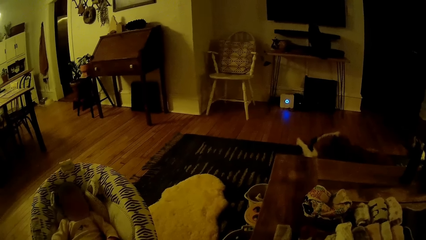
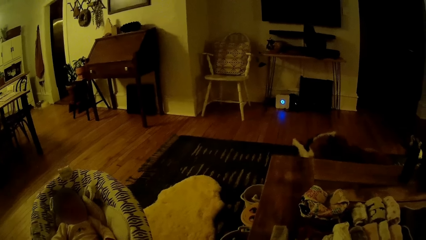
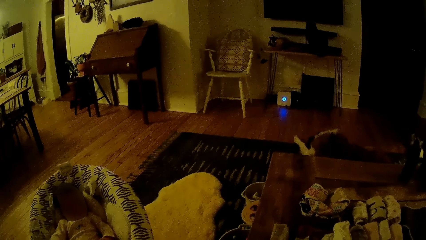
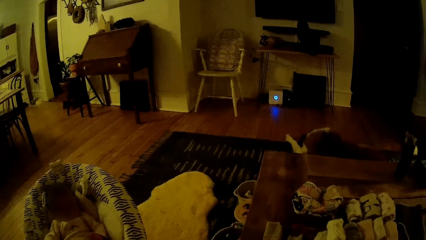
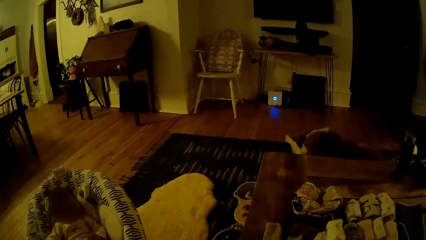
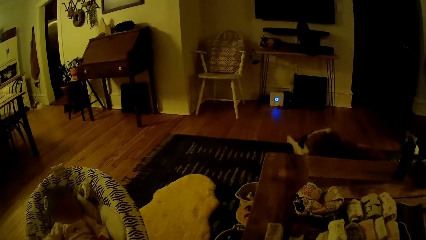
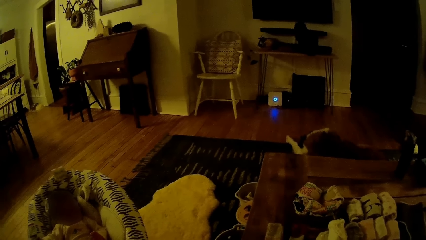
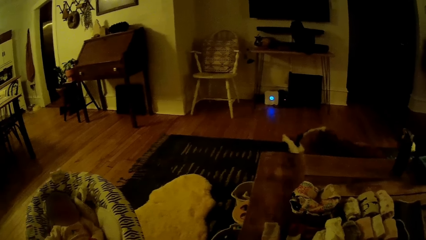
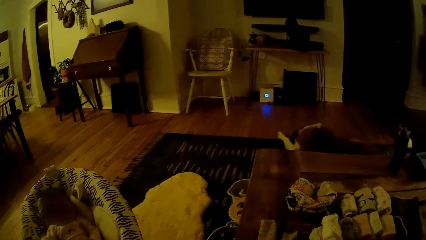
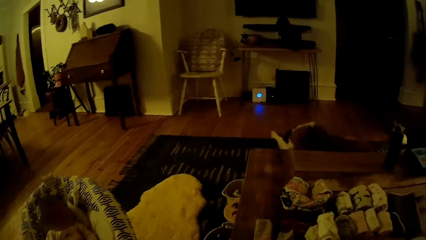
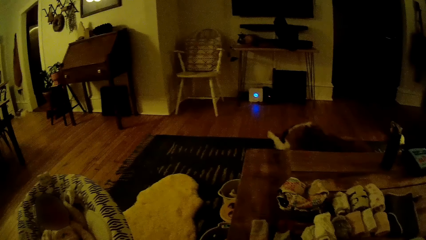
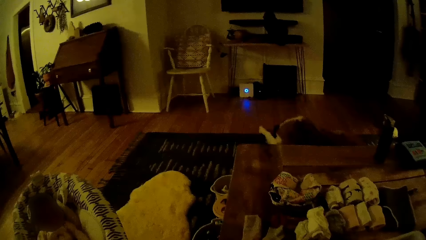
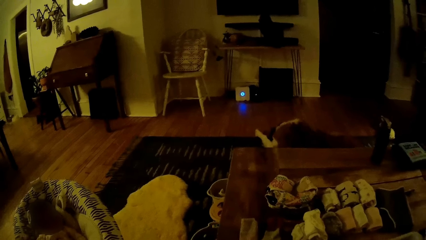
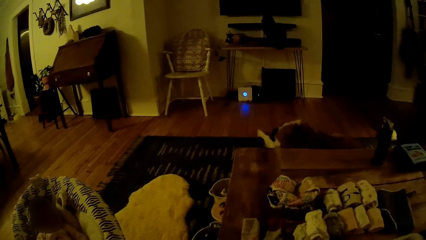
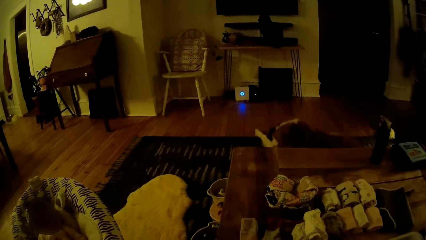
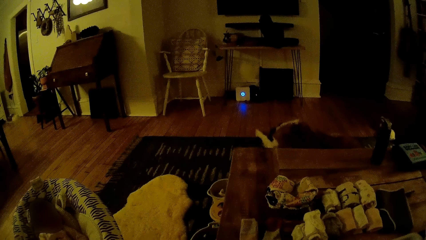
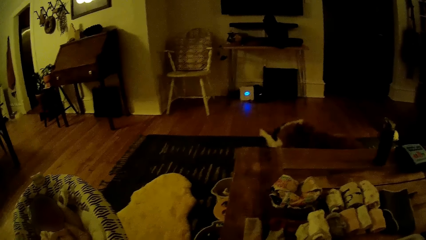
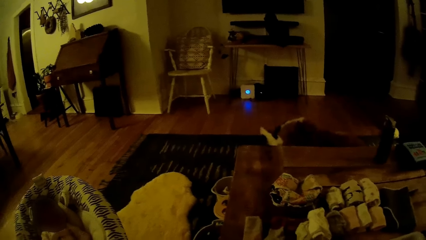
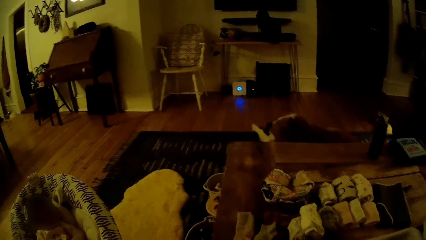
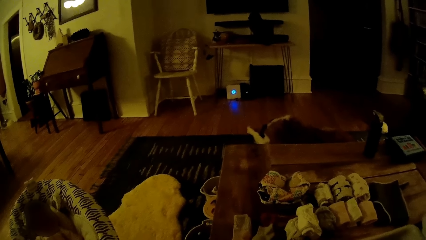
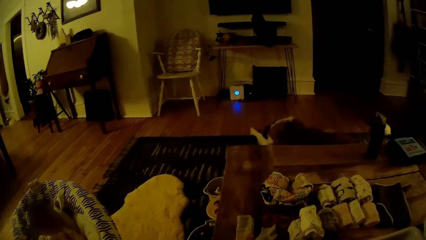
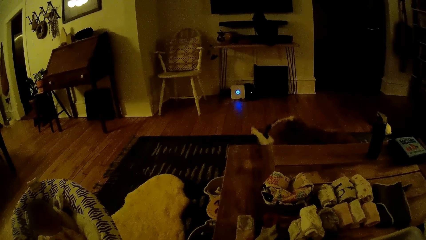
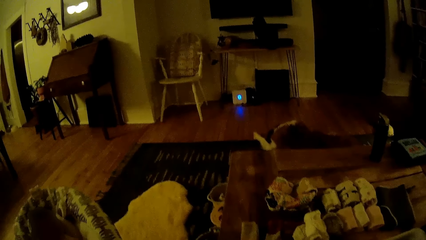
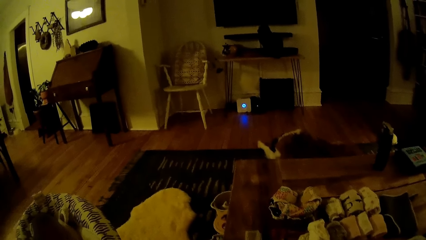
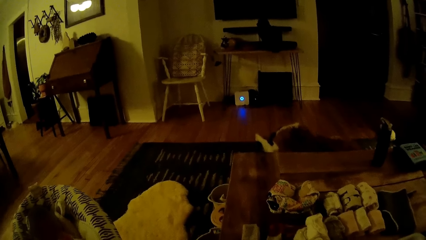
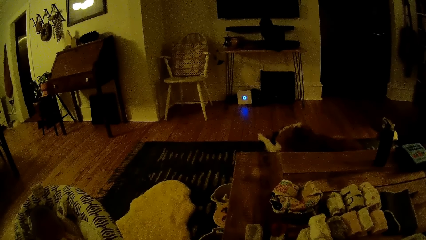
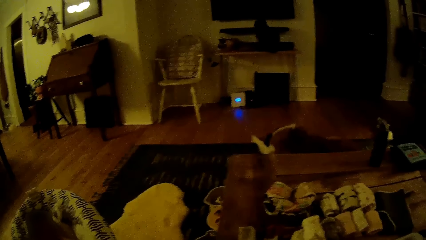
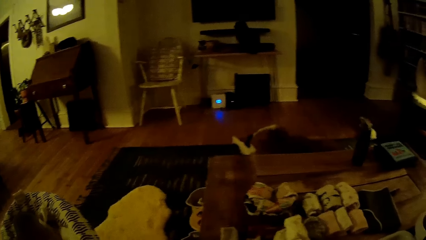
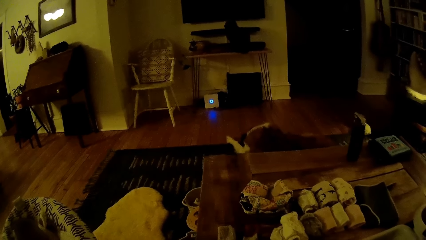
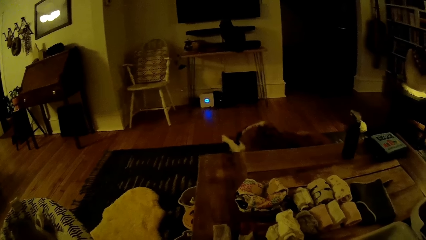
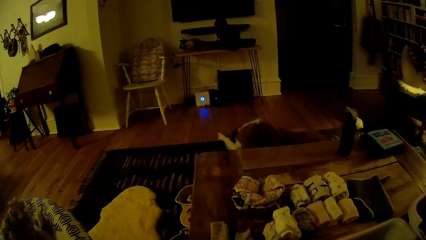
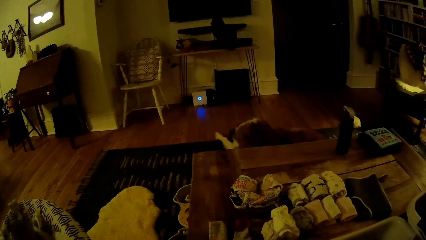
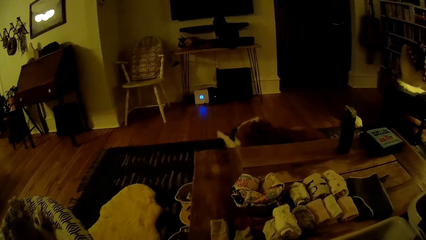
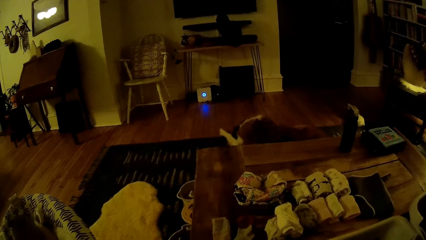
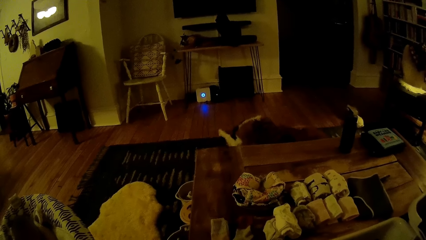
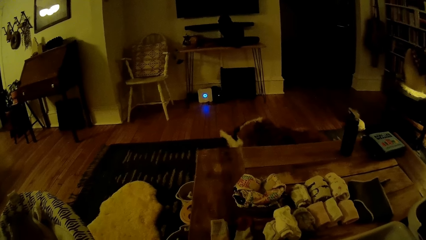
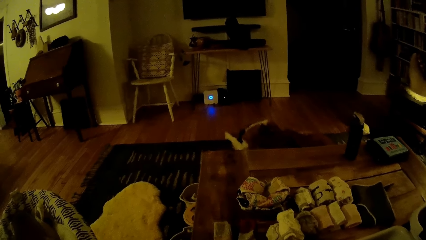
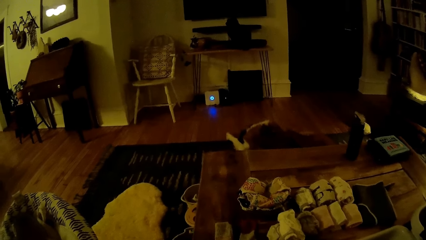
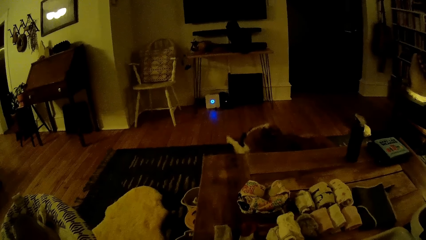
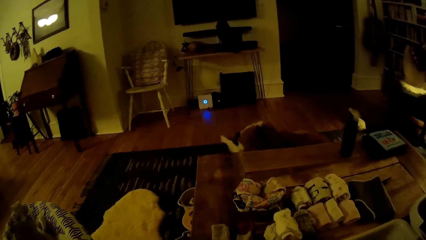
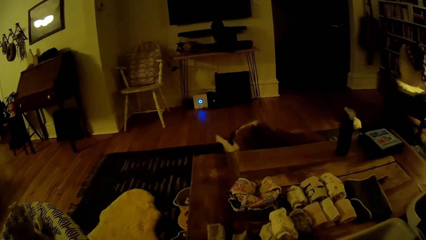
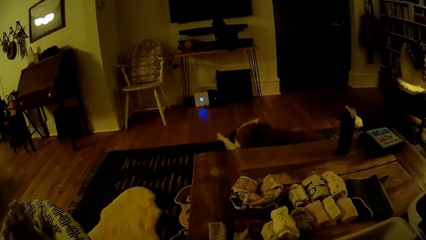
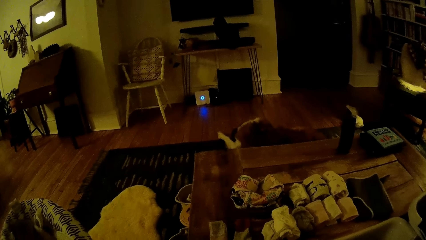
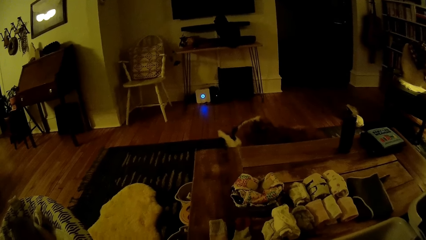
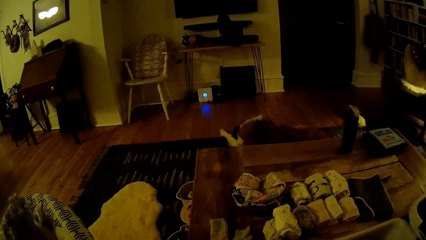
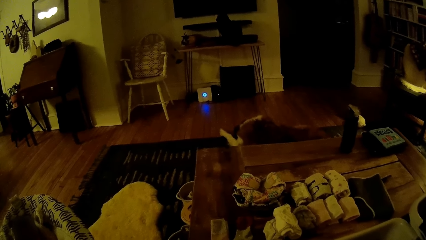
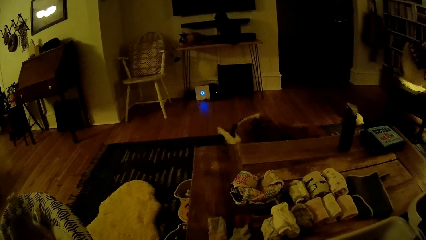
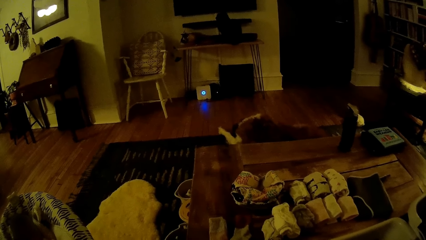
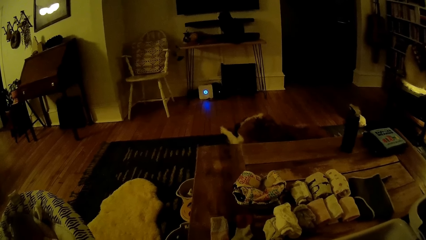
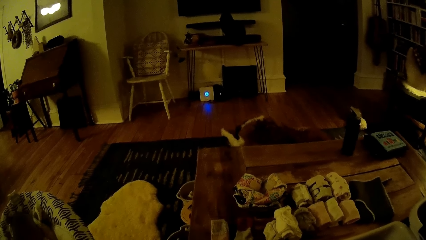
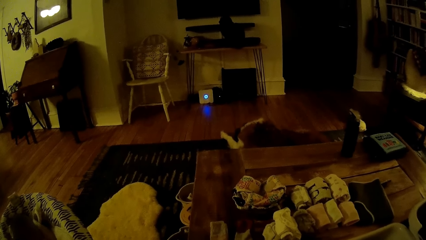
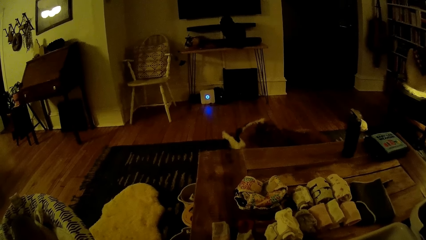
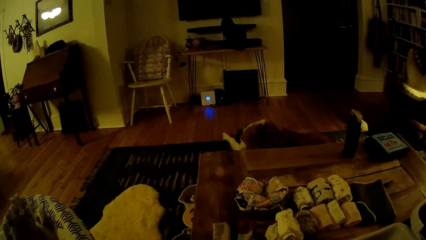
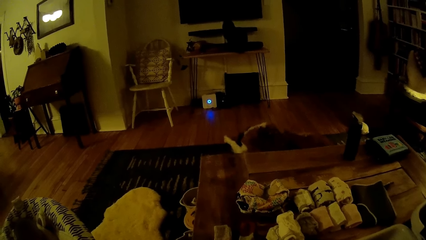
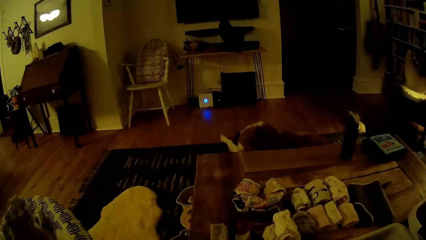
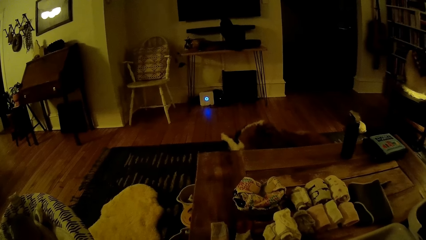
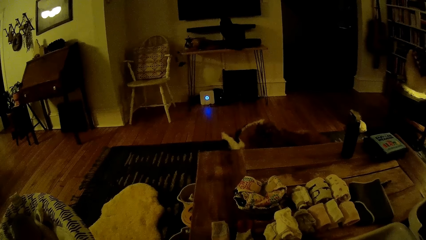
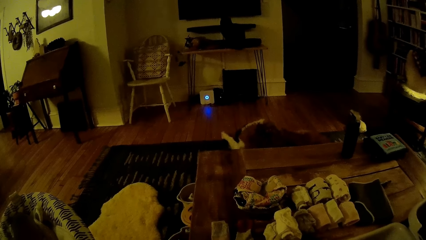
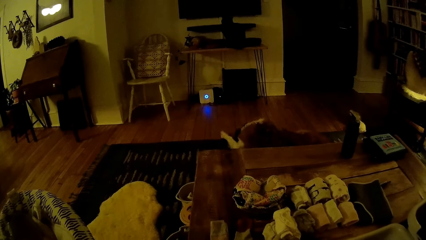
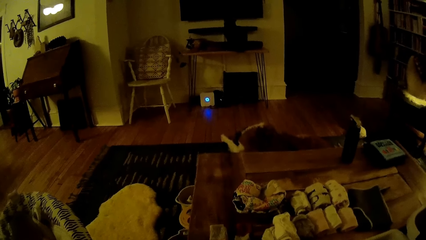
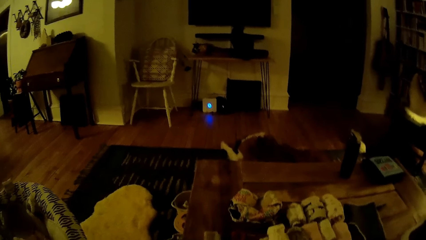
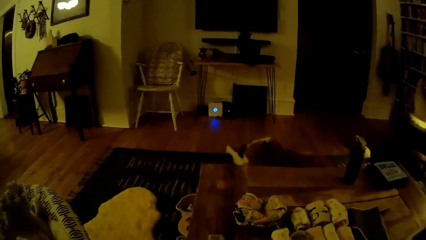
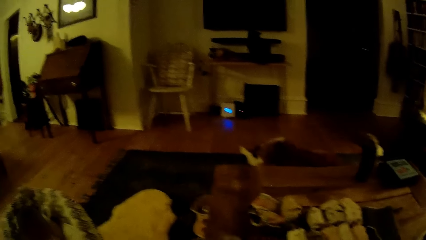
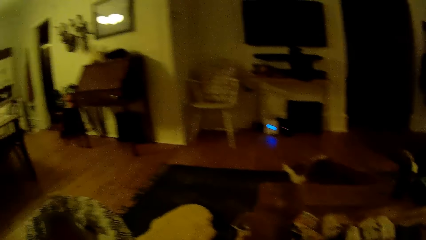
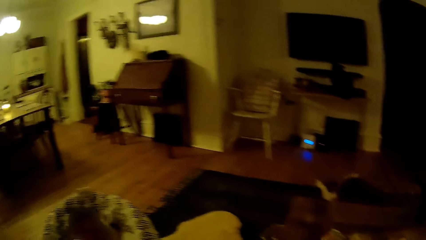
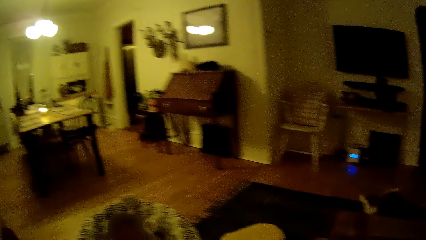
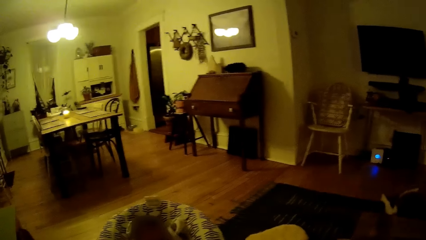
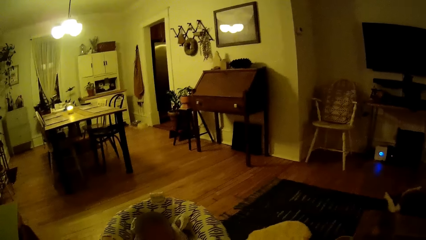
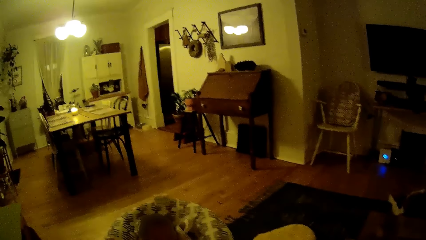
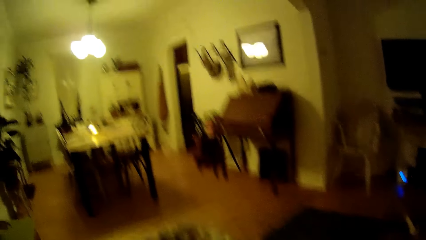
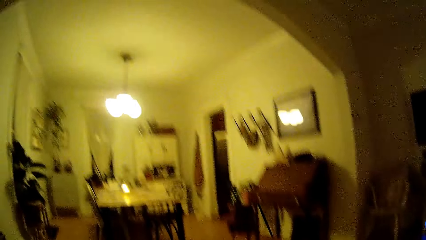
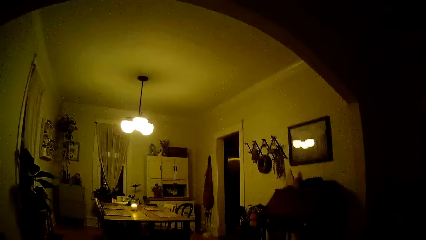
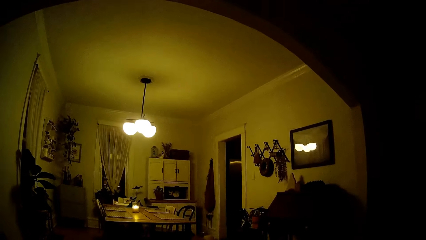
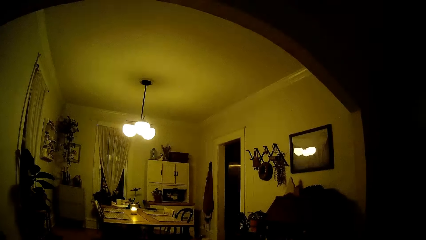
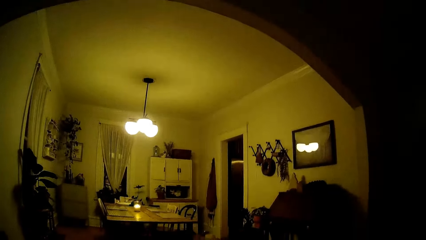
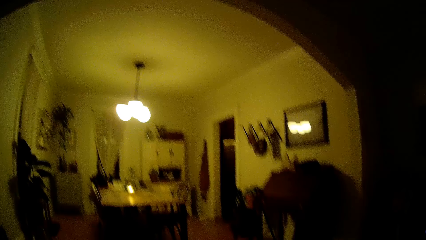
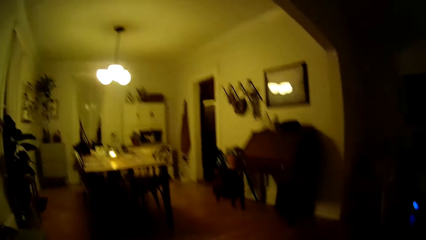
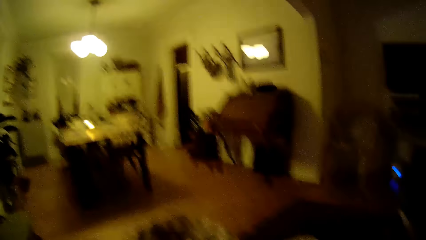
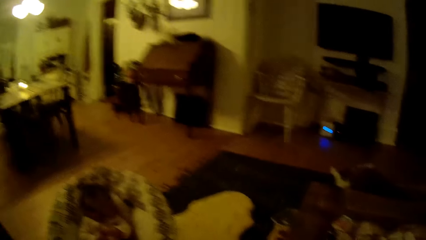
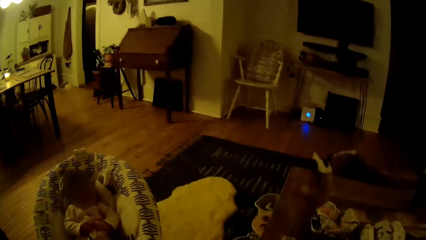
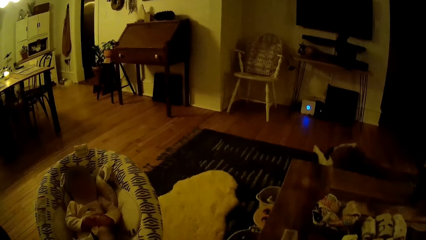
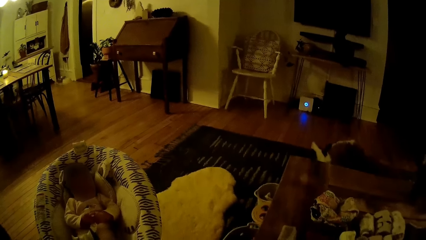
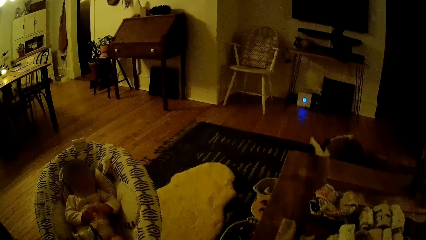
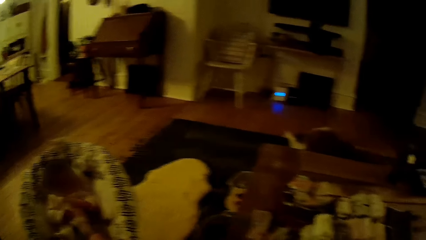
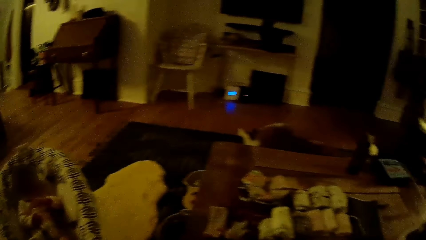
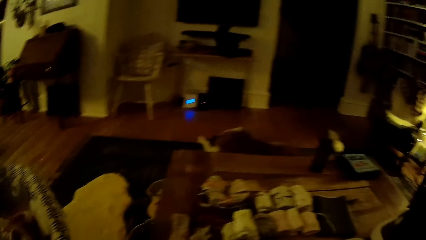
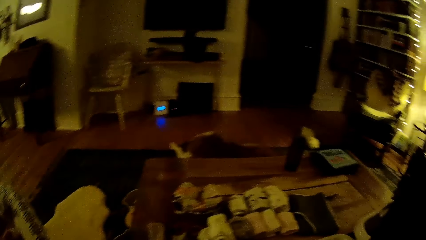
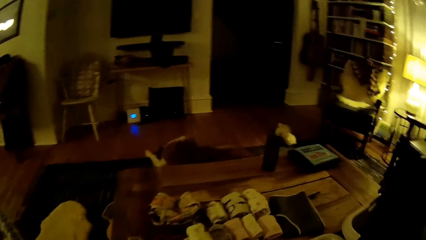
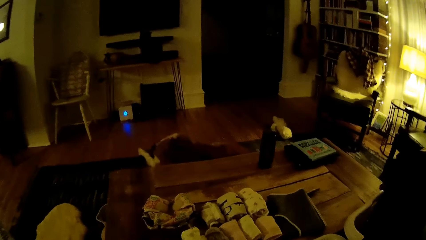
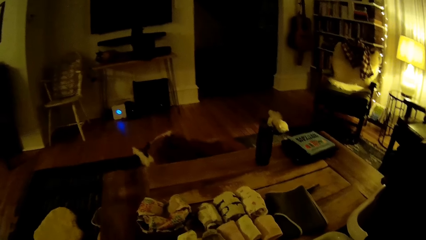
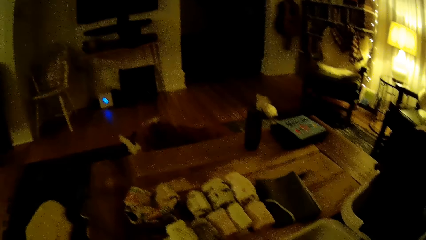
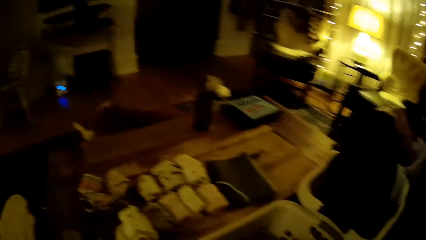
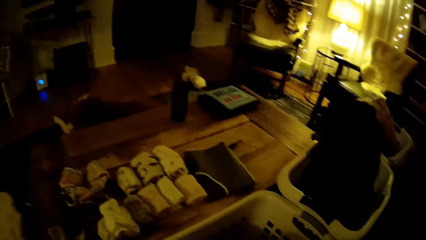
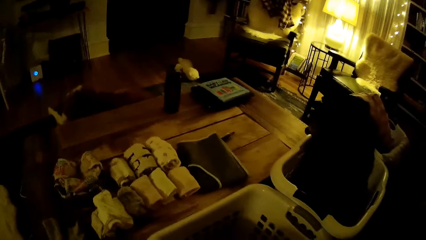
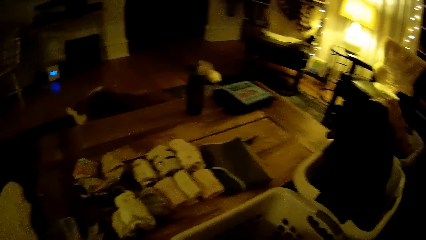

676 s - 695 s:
The camera wearer looks around.
